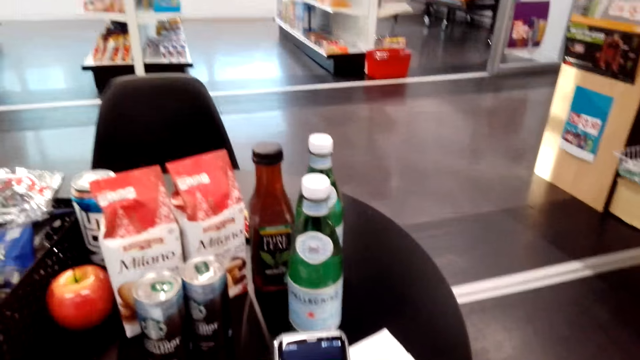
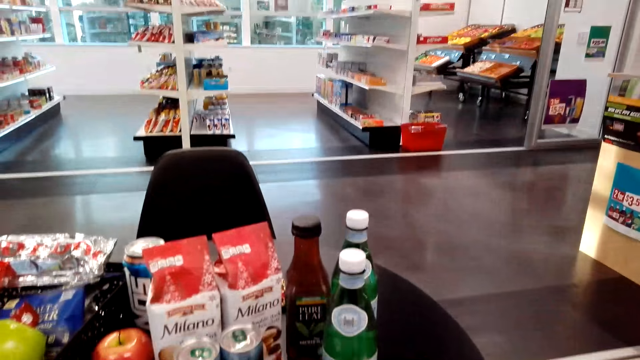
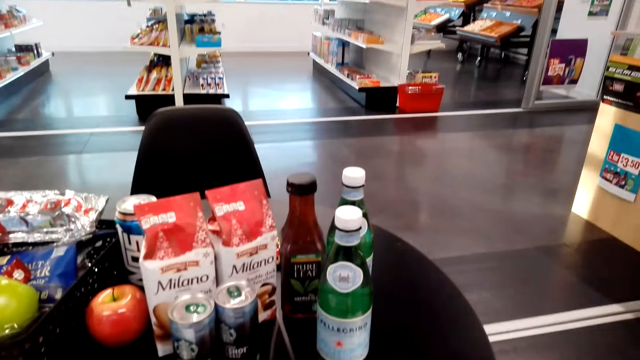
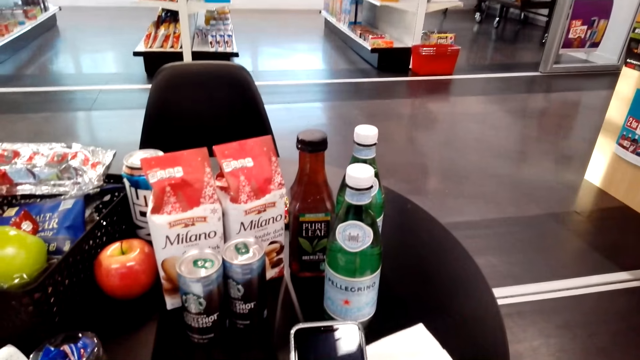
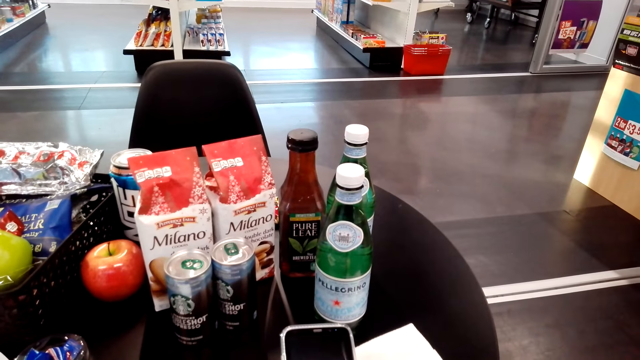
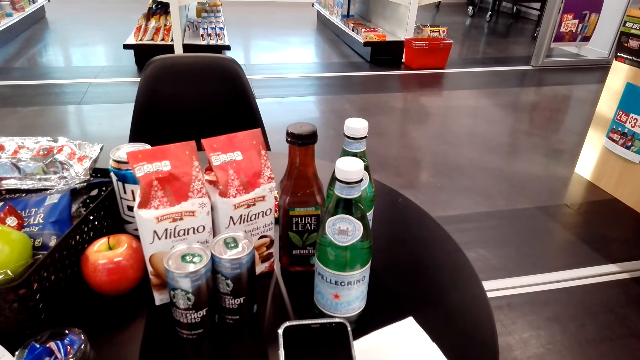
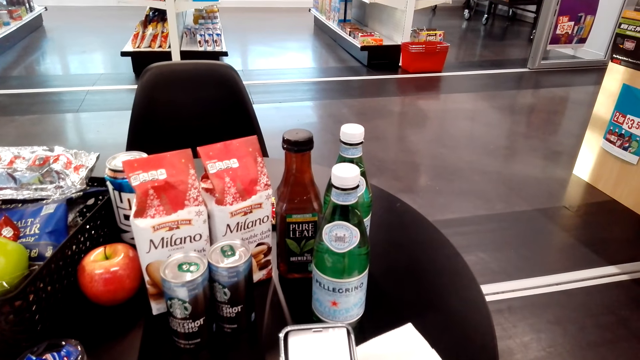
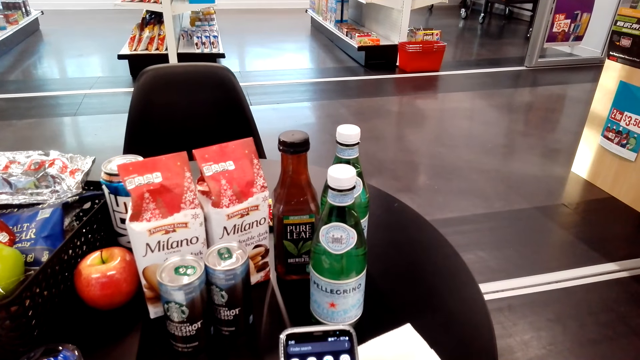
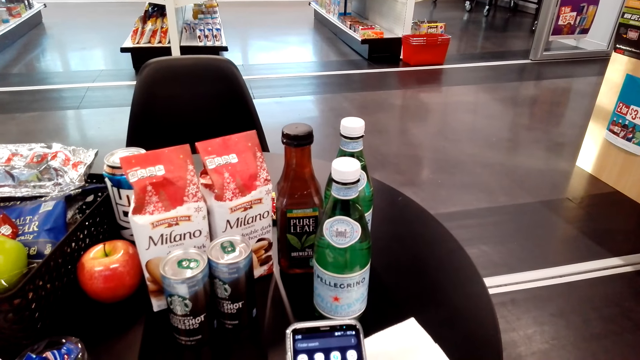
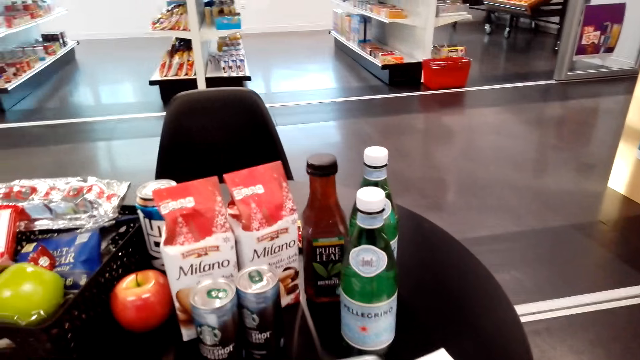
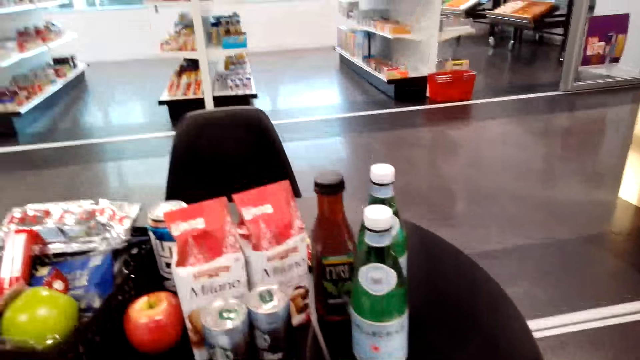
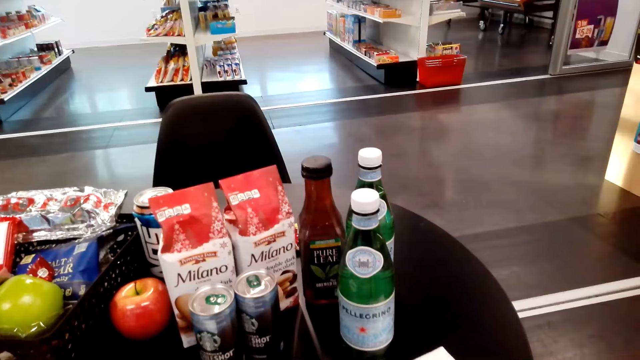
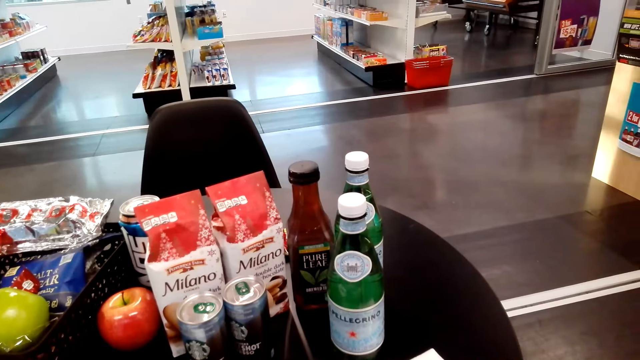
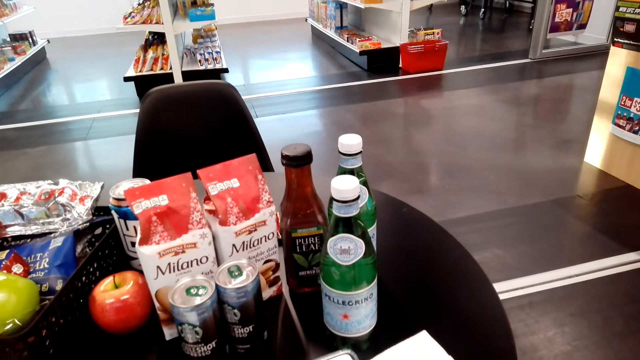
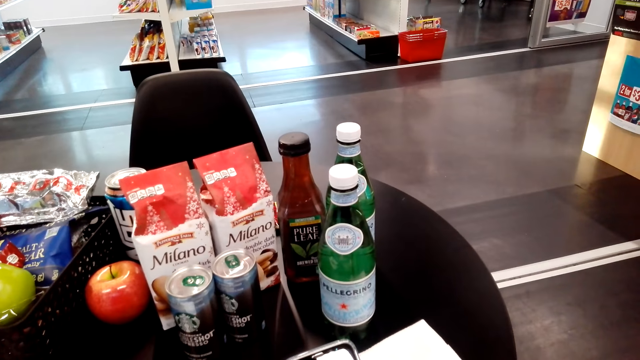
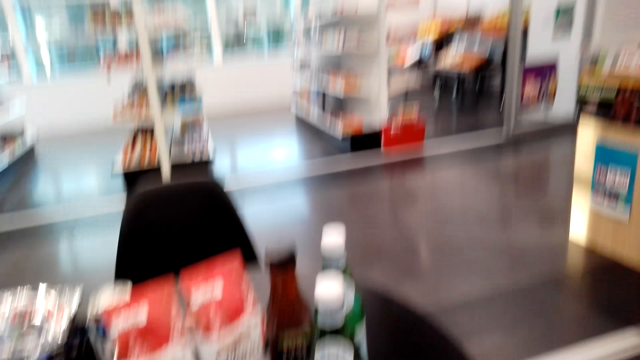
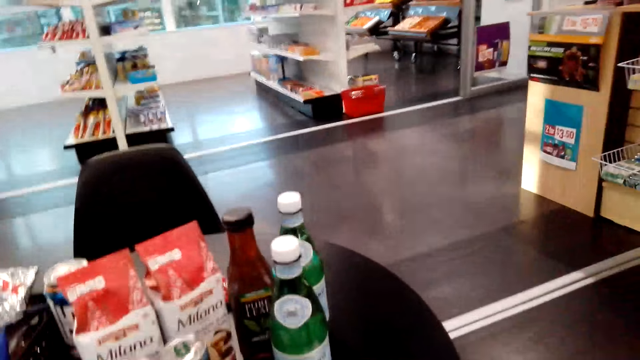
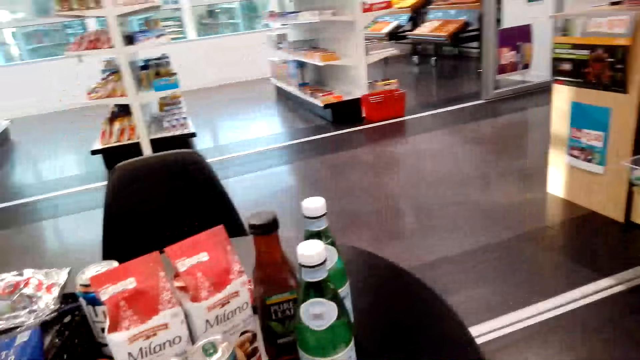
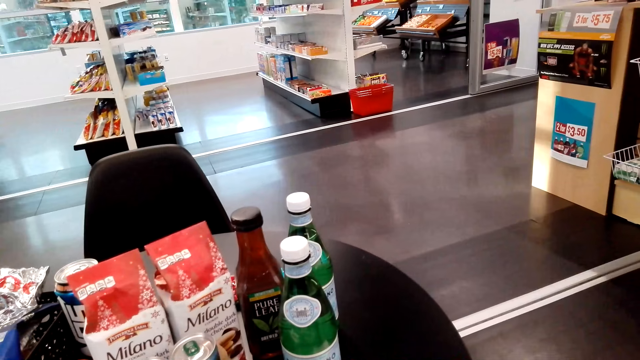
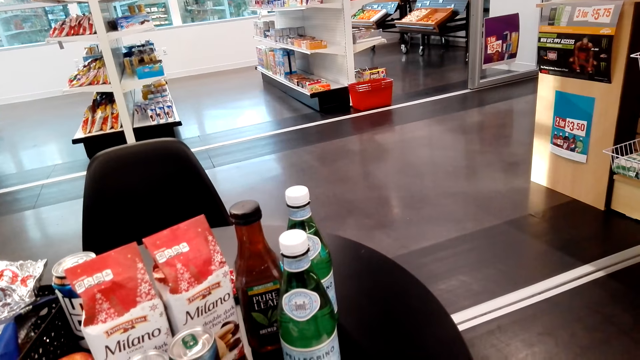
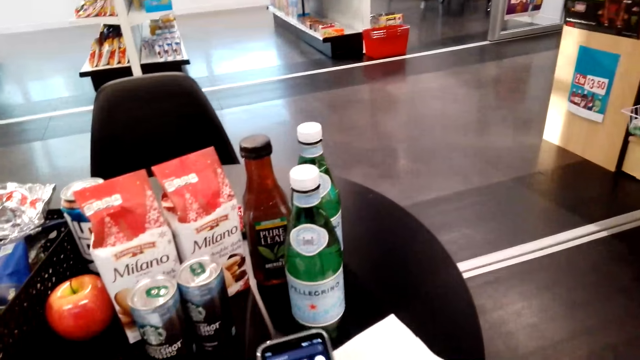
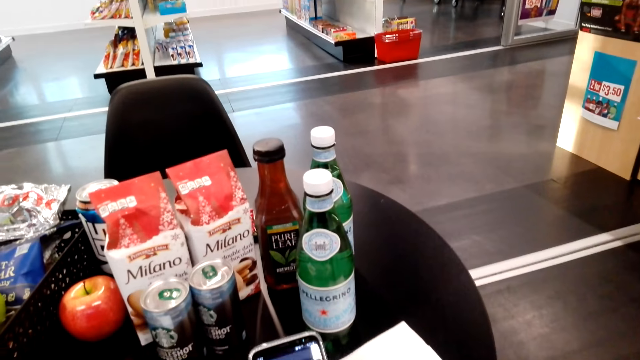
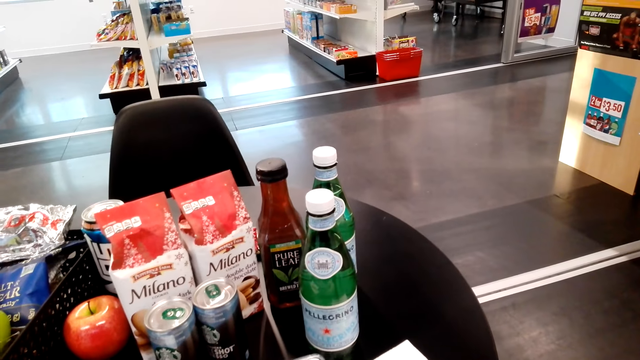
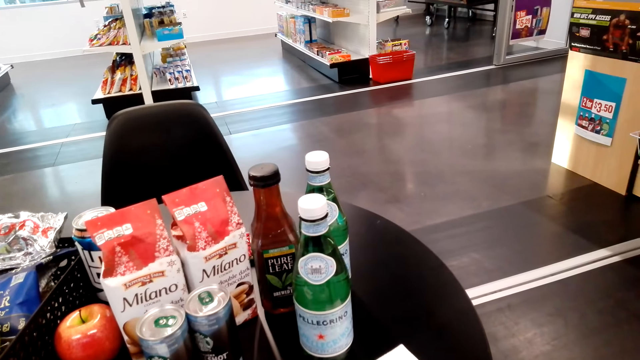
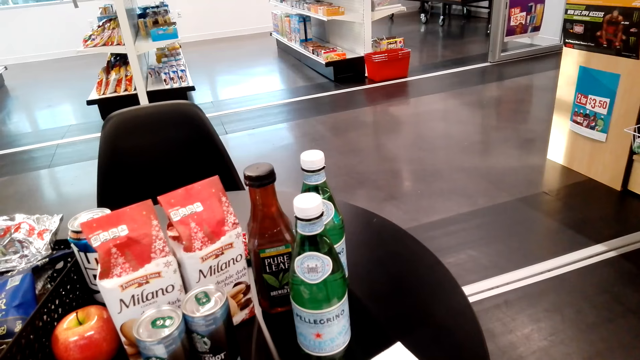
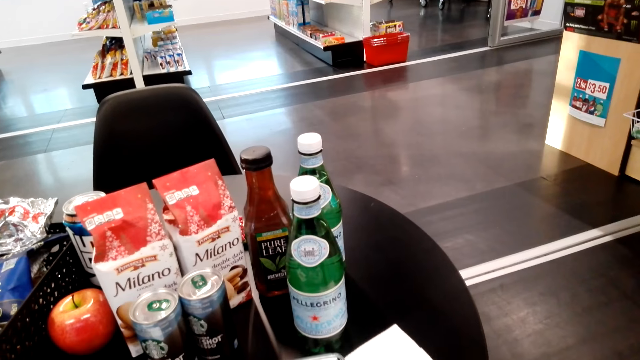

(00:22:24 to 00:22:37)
The camera wearer operates her phone with her hands. She looks around. She sits on the chair on the floor. She operates her phone with her hands.

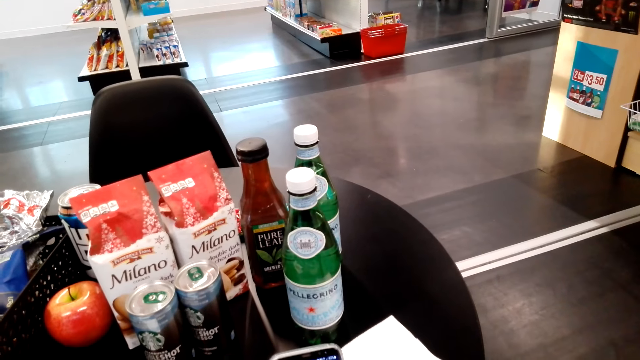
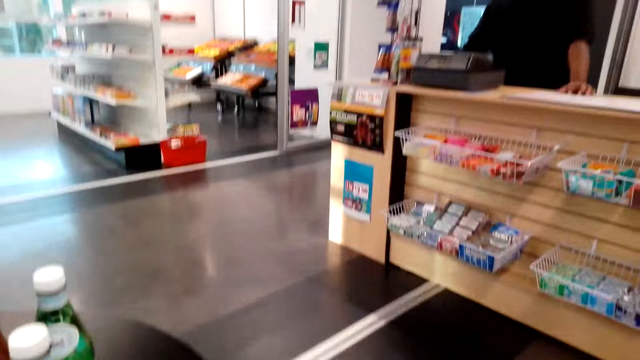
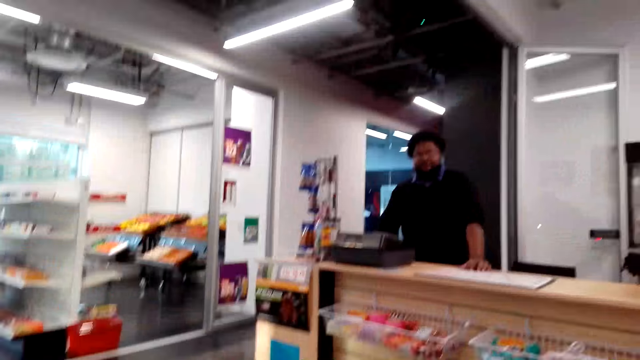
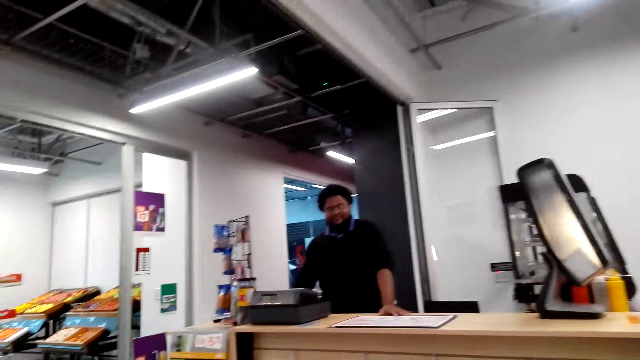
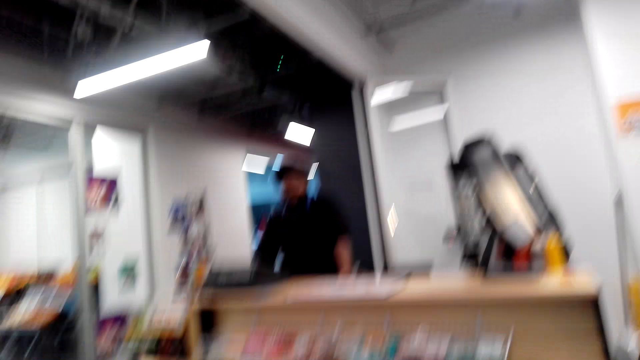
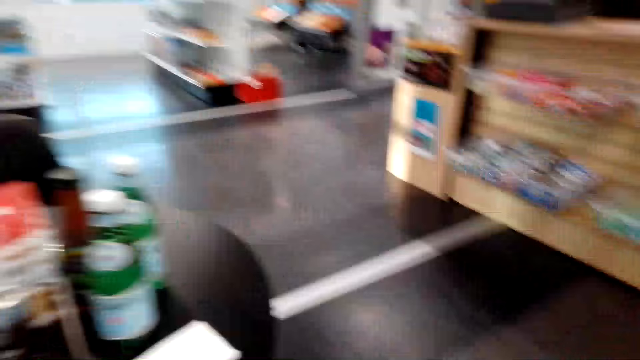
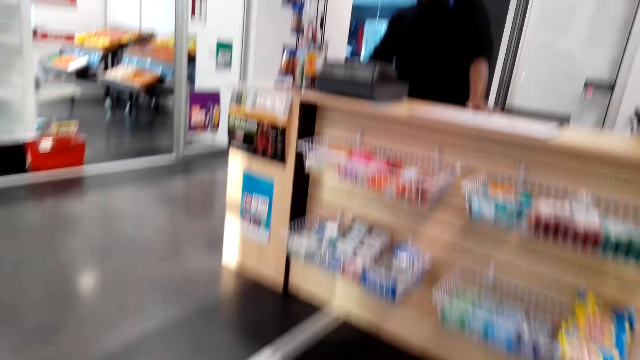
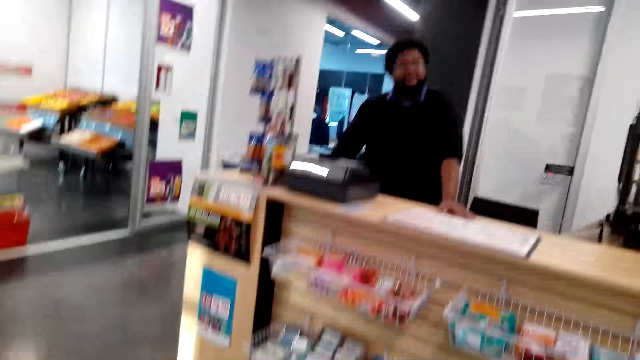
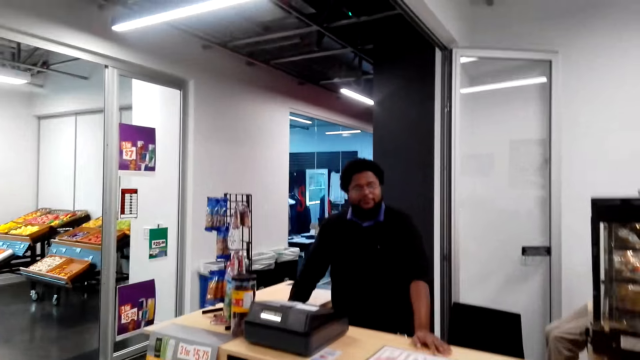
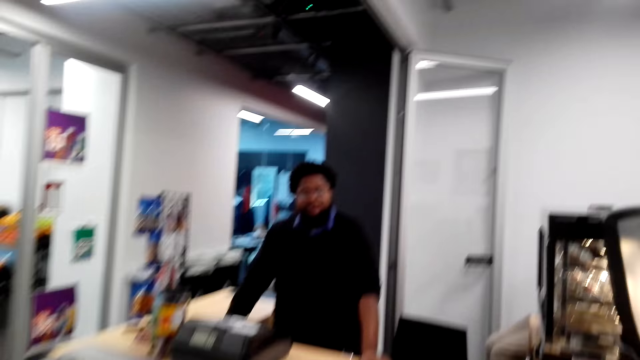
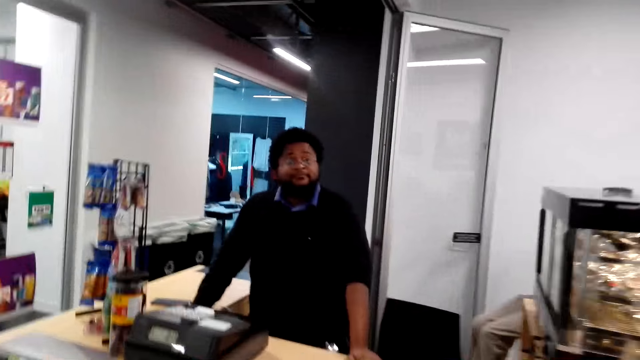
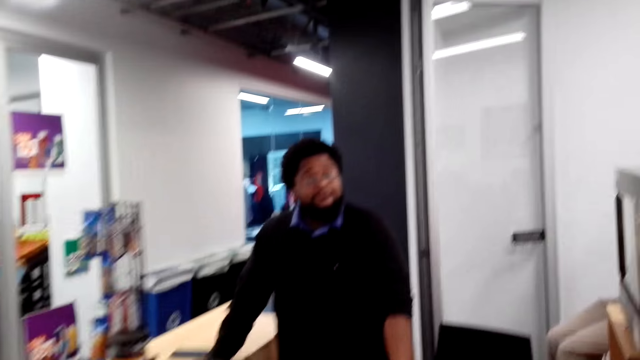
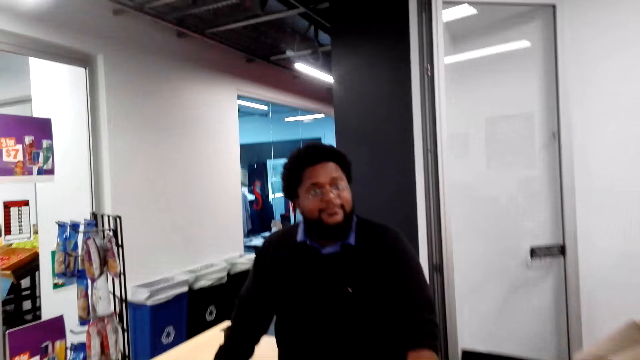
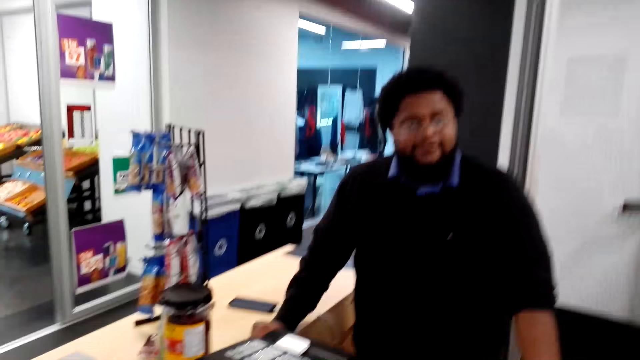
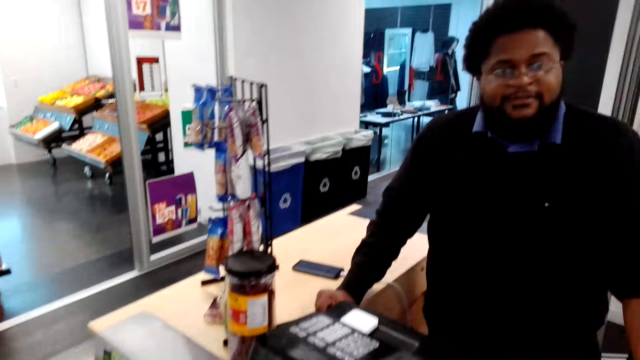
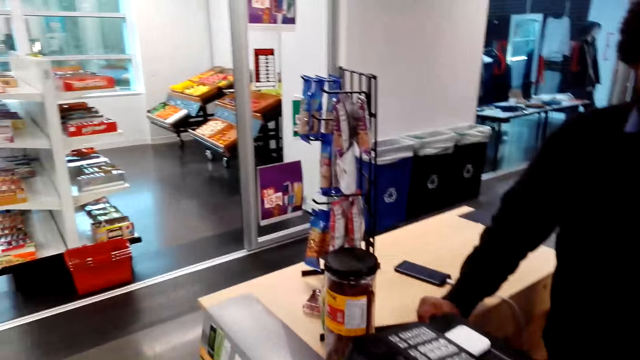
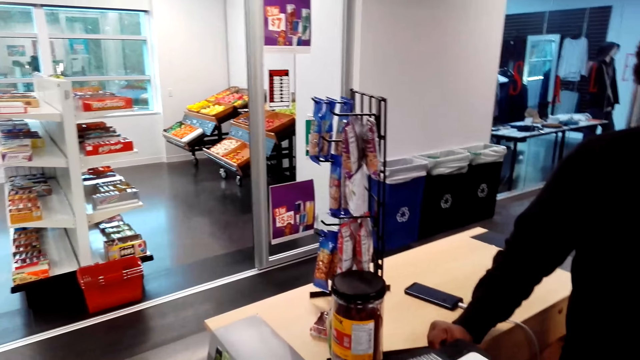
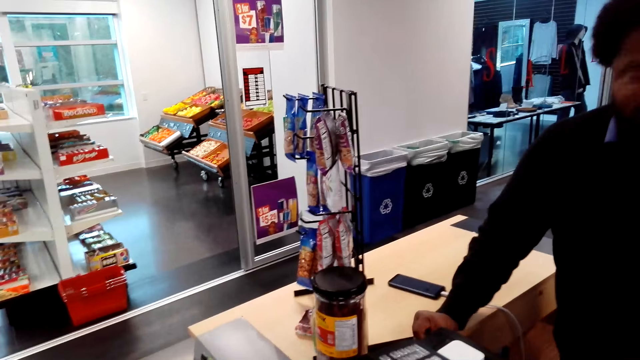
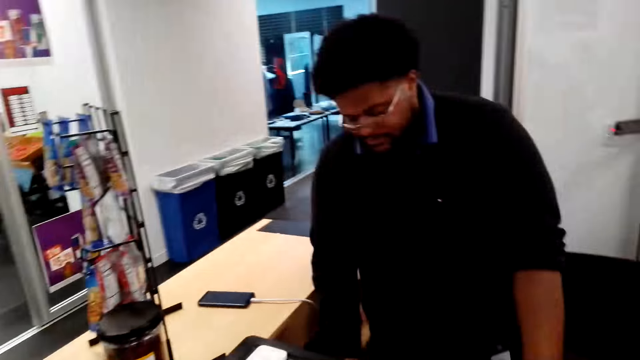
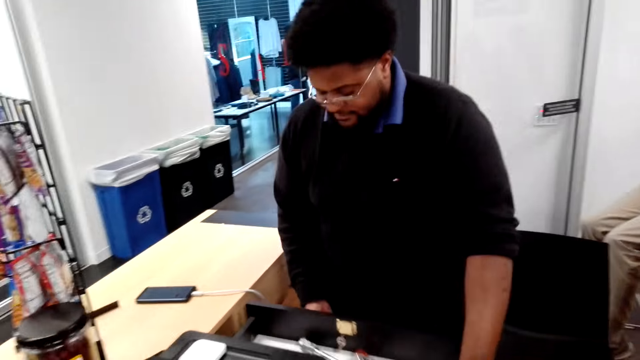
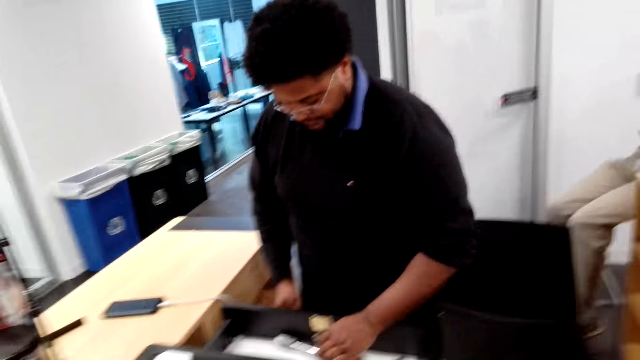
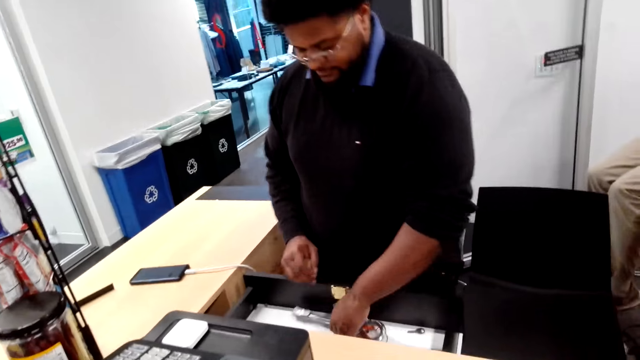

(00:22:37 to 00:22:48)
The camera wearer walks on the floor. A man stands on the floor. The camera wearer talks to the man. They walk on the floor. The man stands on the floor. Another man opens the drawer.
